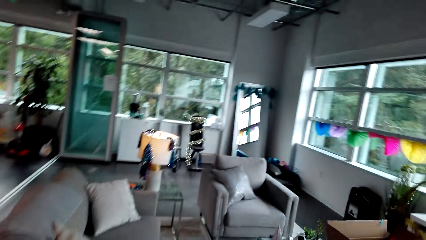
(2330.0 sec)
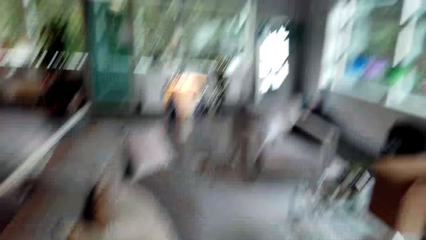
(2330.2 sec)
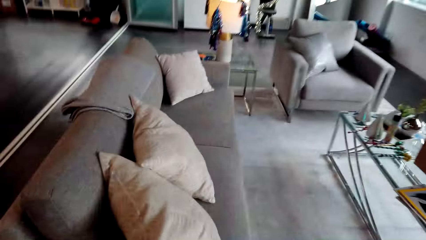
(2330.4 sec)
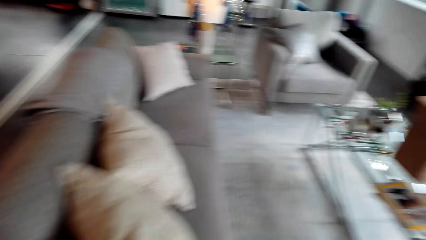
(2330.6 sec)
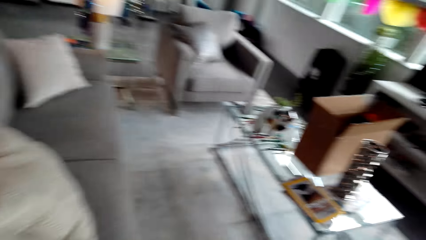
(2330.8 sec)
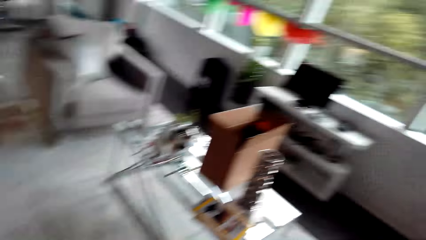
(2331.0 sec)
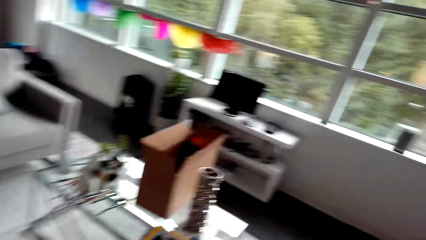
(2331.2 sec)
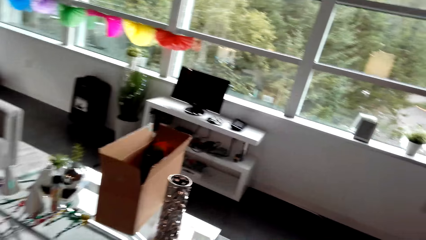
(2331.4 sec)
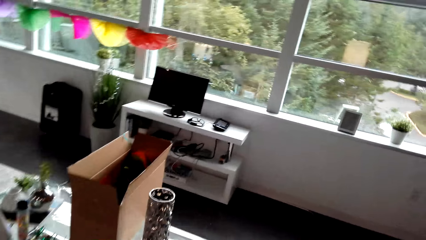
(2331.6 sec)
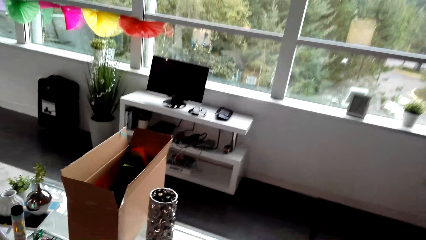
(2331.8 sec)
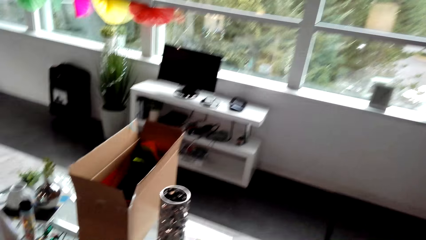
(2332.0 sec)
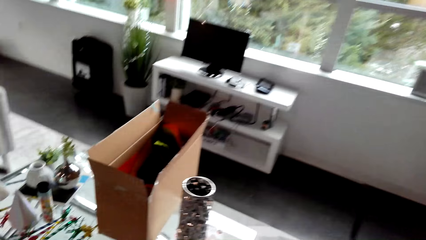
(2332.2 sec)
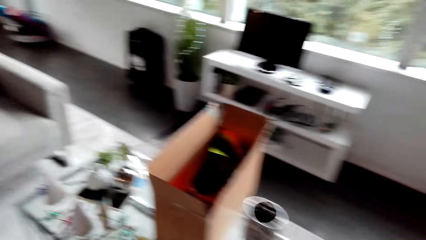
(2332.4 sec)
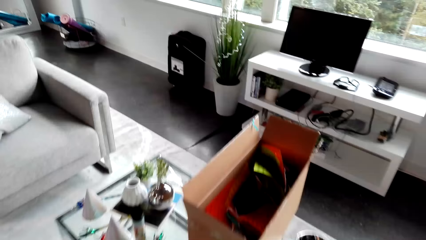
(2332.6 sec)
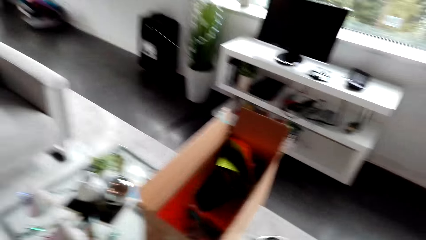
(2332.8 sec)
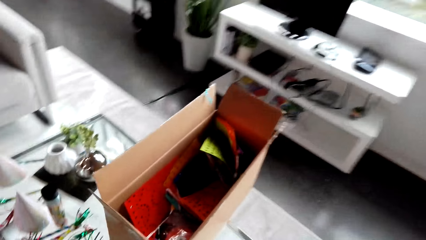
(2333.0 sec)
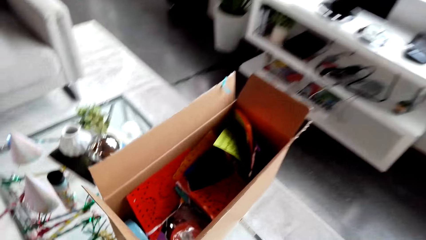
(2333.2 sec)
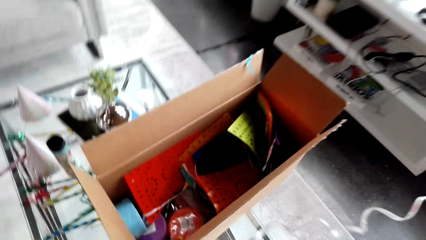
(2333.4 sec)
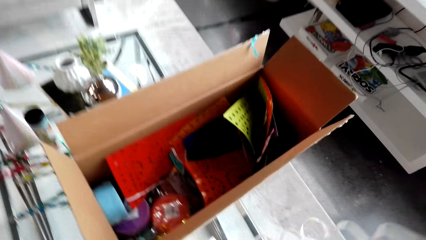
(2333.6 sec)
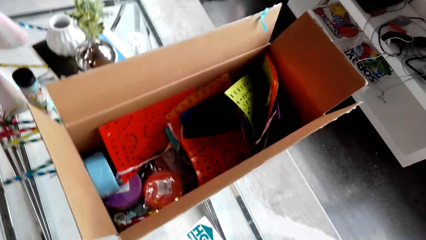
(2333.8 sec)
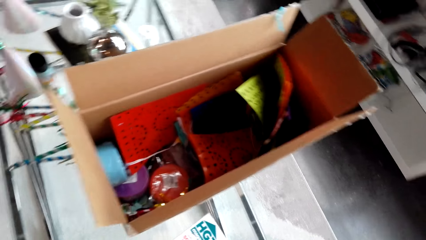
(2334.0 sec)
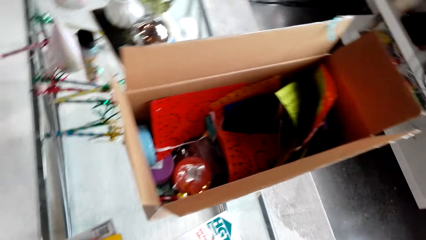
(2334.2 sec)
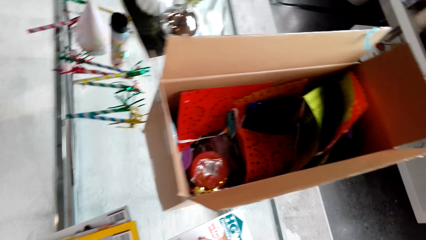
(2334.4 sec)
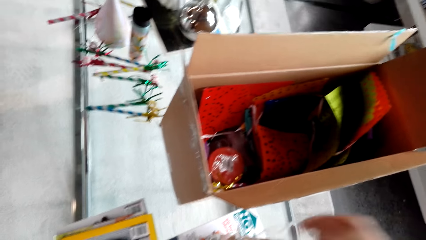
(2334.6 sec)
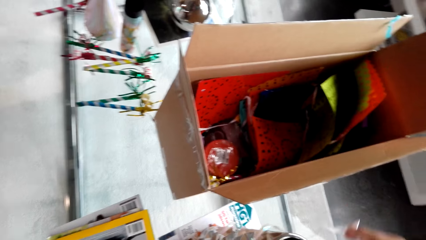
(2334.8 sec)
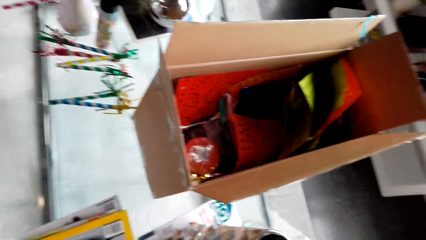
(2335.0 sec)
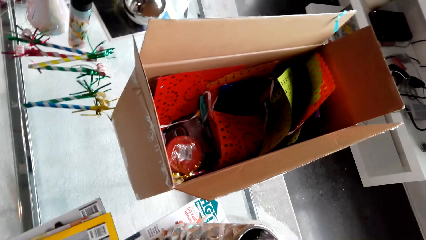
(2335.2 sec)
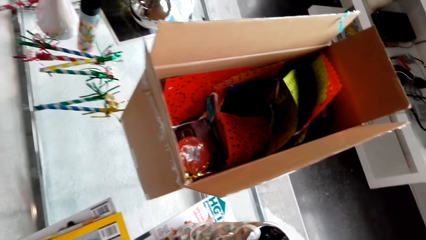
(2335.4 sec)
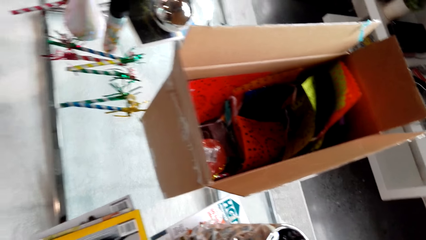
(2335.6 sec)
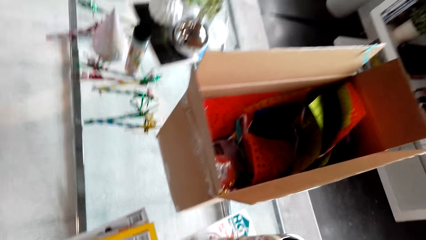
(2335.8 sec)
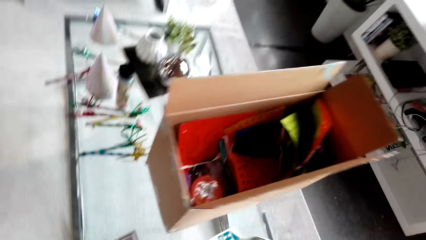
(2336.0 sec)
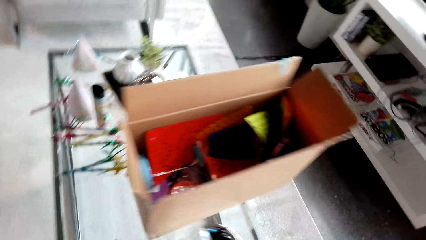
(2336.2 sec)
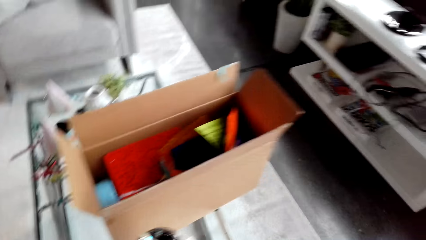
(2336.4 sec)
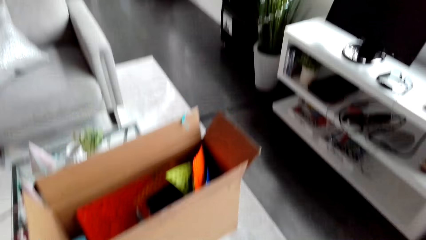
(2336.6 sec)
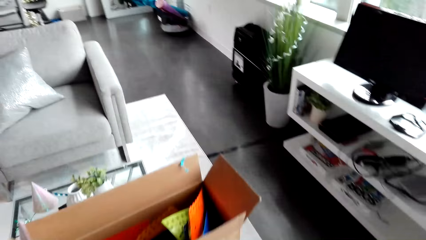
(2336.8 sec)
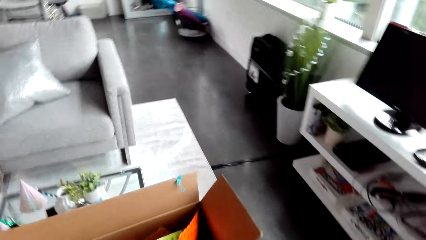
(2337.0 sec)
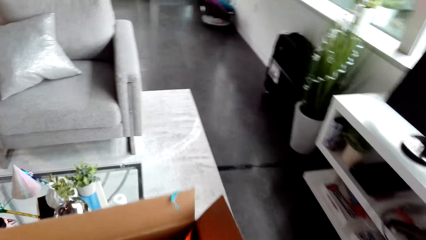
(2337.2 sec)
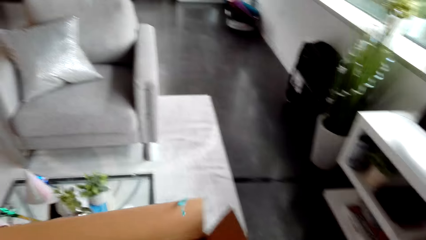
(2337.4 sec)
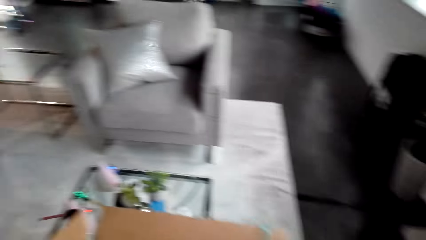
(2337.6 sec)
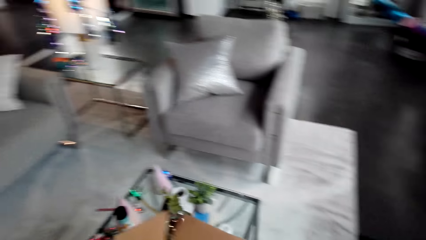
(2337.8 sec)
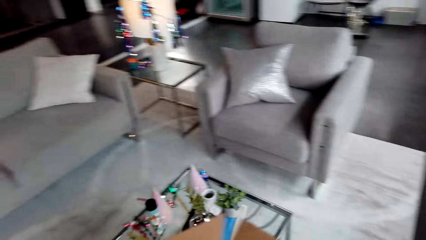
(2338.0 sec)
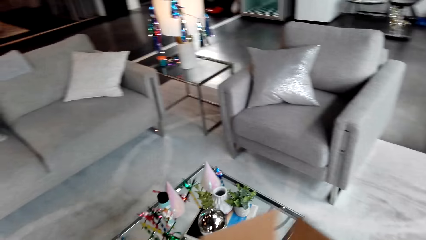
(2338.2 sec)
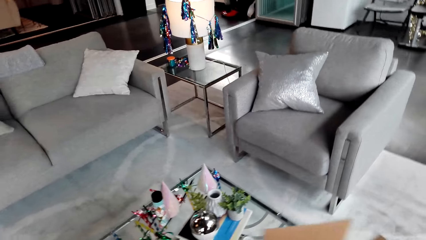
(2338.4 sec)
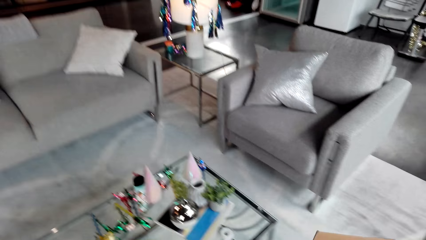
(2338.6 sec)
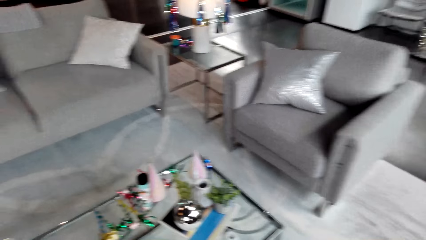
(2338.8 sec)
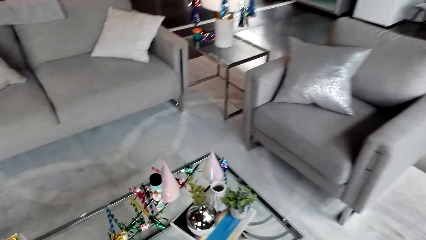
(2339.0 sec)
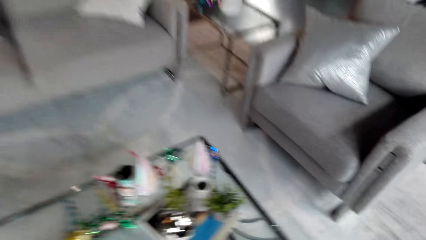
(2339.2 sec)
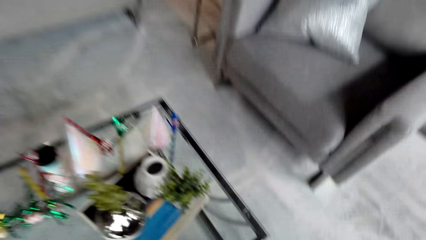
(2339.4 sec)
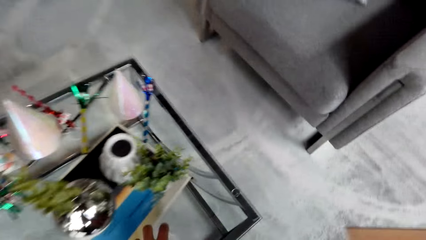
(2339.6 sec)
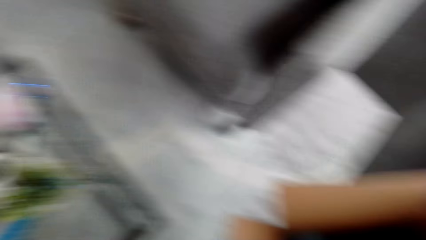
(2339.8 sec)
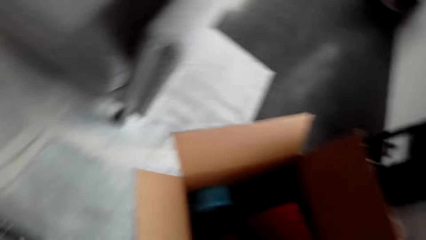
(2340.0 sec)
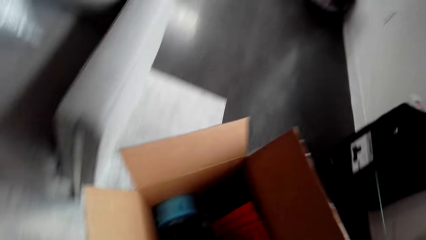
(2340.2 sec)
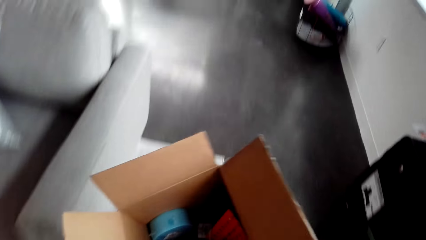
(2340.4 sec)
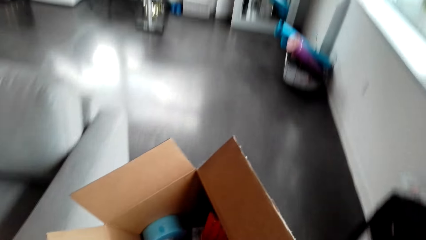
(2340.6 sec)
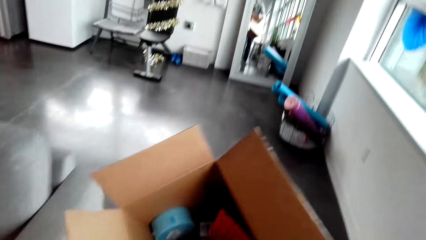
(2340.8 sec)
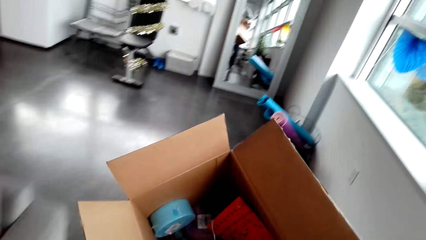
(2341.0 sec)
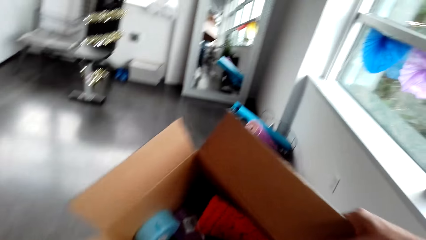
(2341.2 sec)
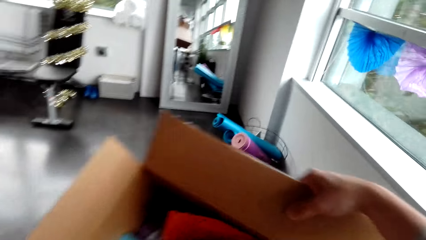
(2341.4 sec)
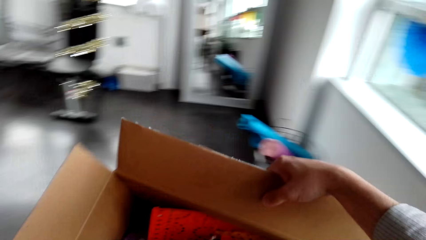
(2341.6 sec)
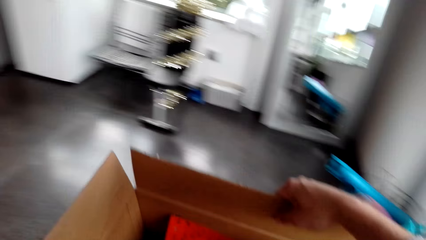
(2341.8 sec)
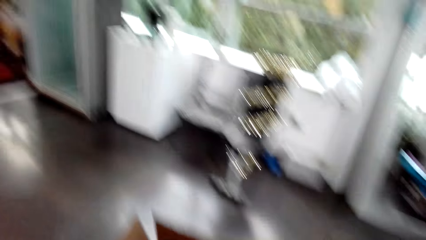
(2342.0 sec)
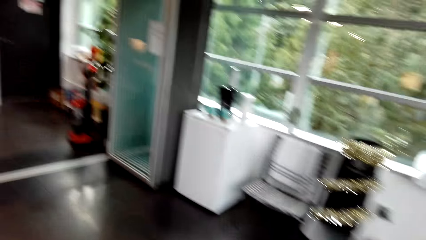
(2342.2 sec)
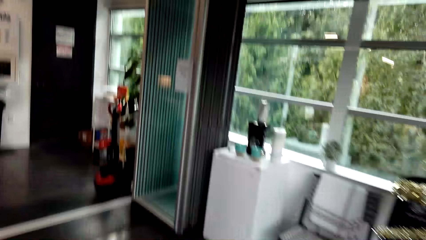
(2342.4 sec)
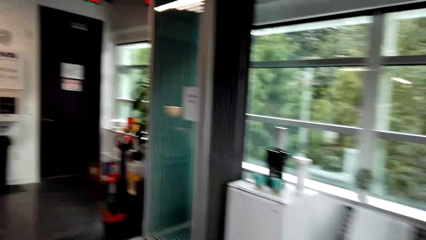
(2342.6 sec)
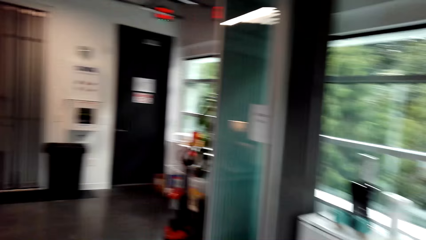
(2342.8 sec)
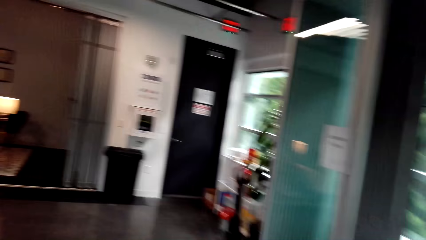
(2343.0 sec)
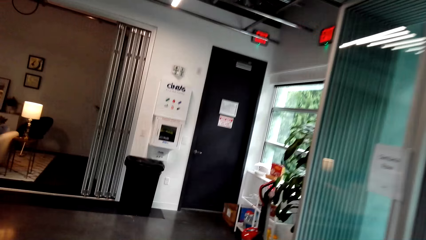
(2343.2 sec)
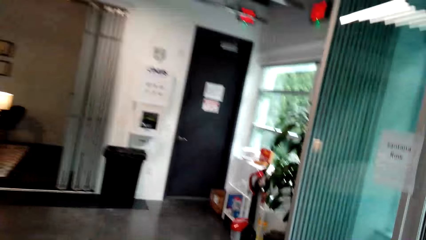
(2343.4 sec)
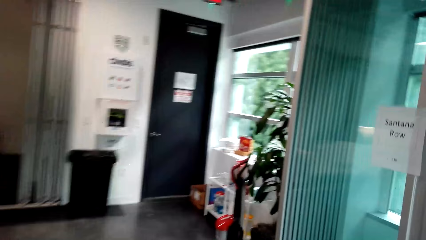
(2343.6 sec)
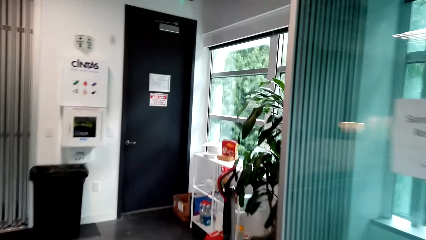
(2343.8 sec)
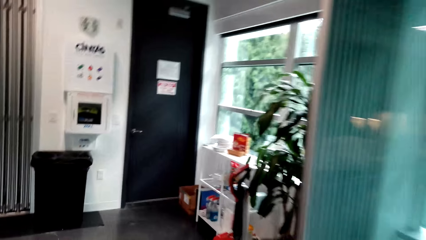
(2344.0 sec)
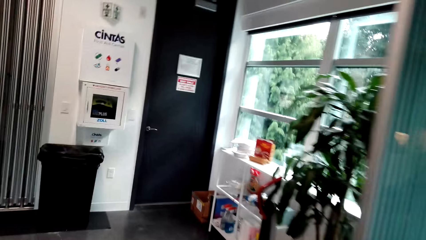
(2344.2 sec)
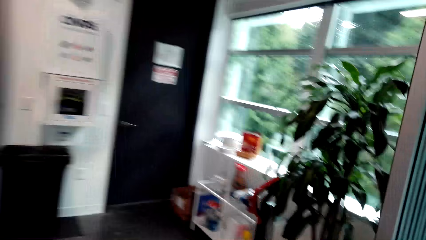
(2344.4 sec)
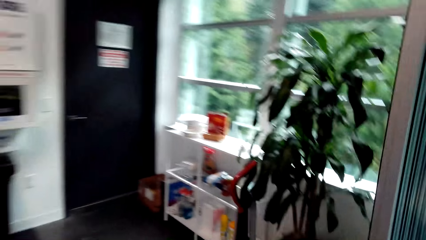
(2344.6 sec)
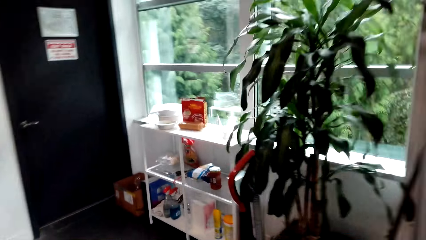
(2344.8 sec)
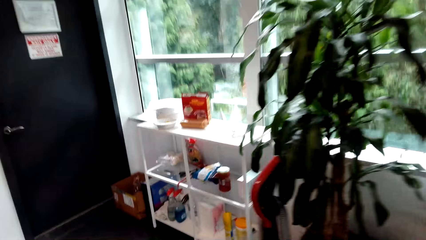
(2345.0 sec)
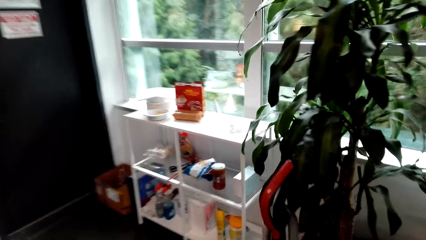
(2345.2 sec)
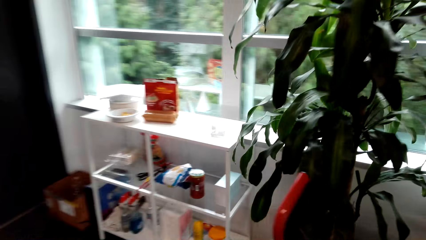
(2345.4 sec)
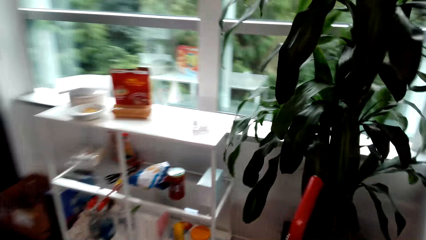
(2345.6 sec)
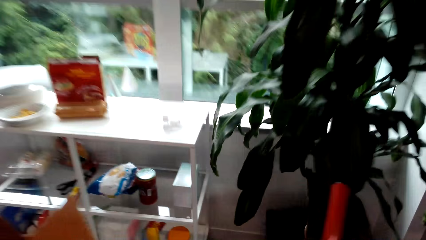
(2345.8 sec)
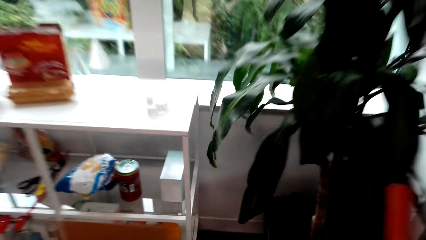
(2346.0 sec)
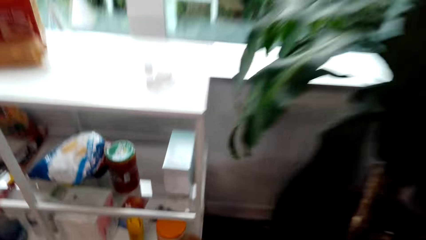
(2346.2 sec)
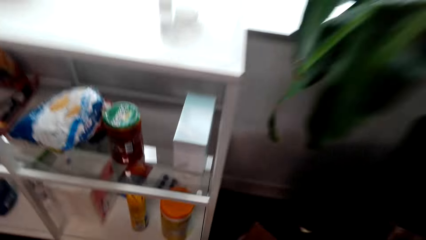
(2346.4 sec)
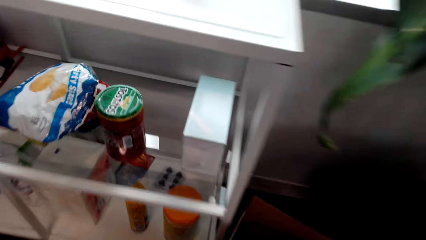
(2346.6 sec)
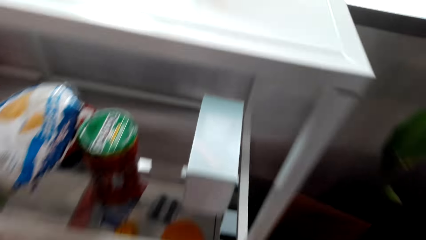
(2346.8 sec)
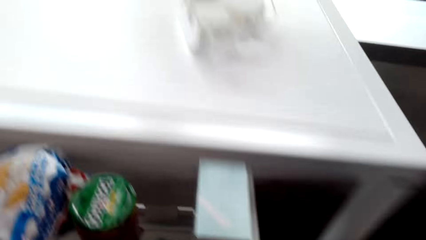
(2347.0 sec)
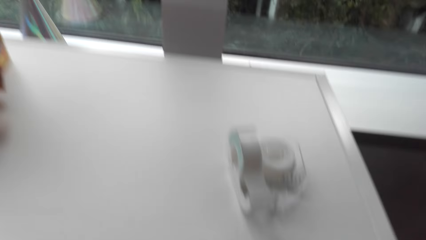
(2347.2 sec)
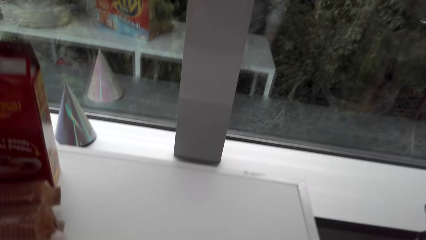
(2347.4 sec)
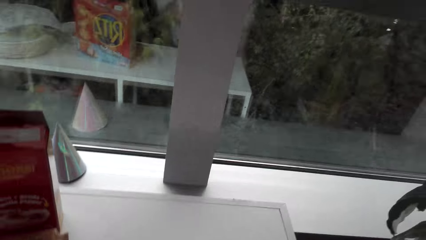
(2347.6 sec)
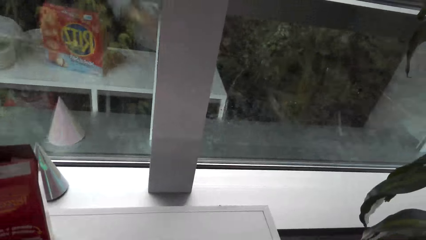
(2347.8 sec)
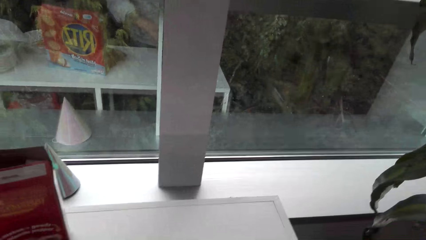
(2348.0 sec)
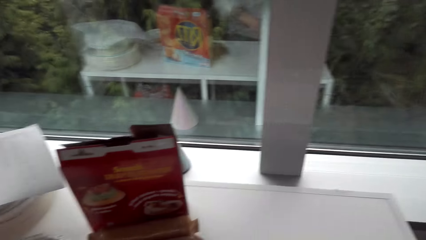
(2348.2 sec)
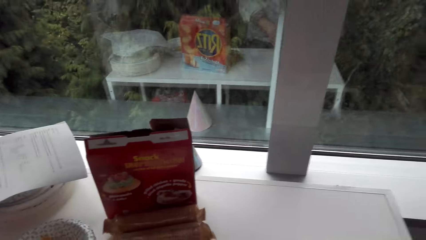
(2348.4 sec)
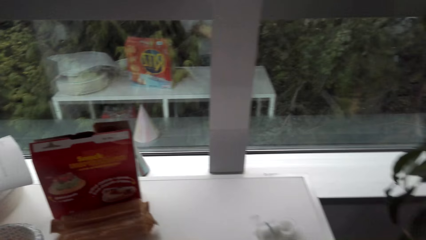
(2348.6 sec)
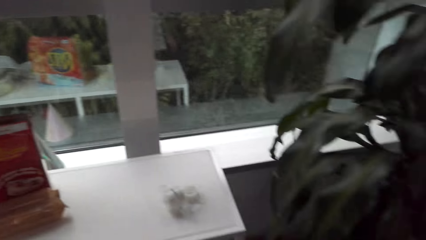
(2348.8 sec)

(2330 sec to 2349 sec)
The camera wearer looks around the house. They carry a decorating items box. They walk with the carton. They put the box down.
